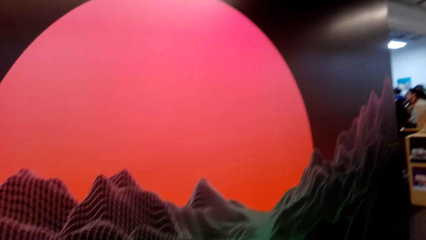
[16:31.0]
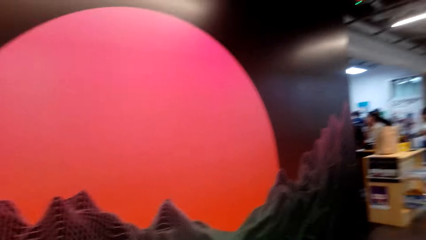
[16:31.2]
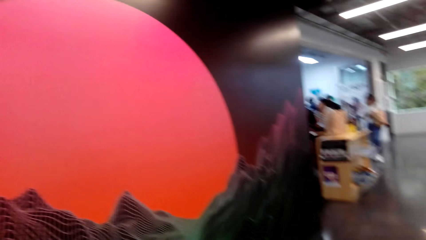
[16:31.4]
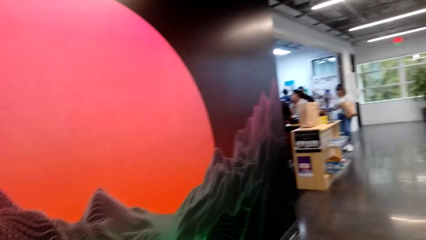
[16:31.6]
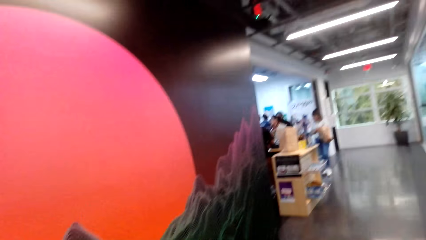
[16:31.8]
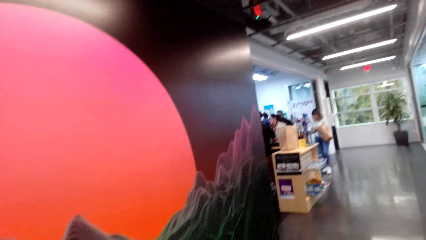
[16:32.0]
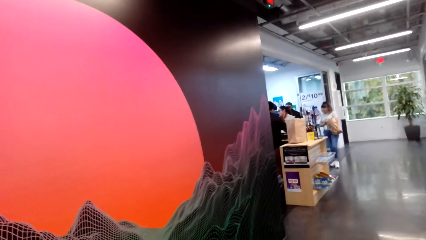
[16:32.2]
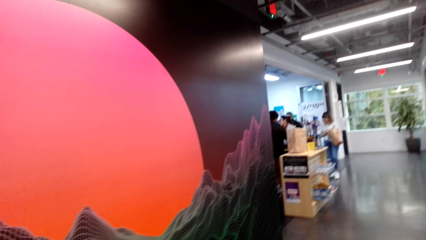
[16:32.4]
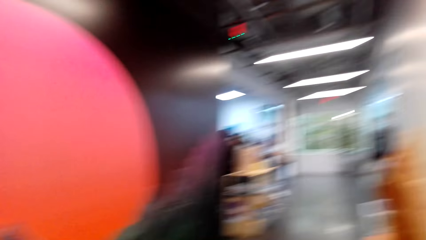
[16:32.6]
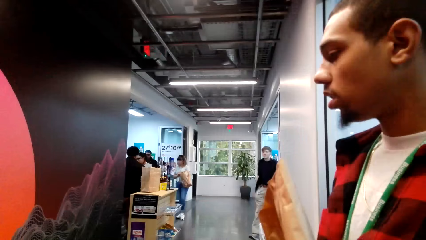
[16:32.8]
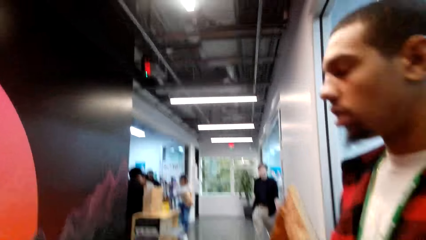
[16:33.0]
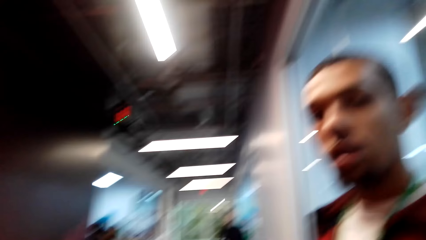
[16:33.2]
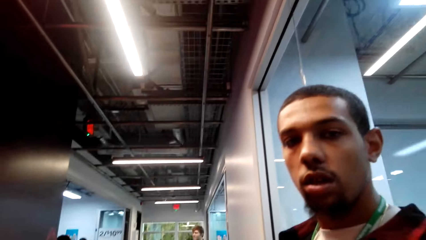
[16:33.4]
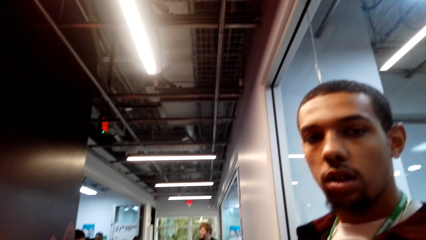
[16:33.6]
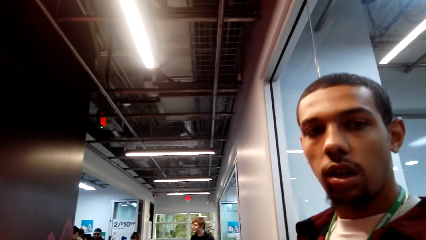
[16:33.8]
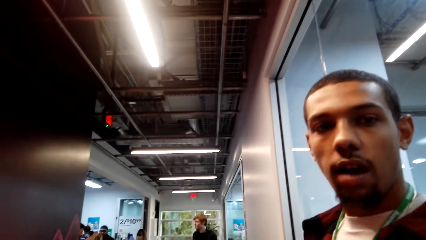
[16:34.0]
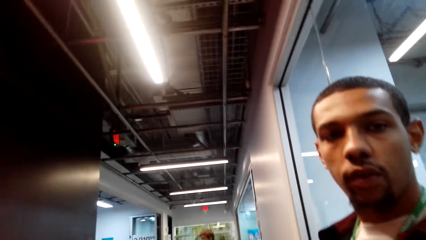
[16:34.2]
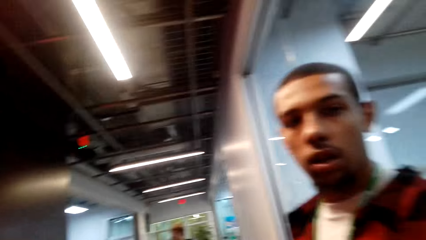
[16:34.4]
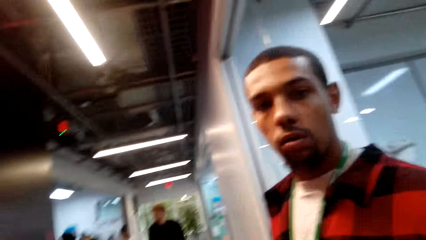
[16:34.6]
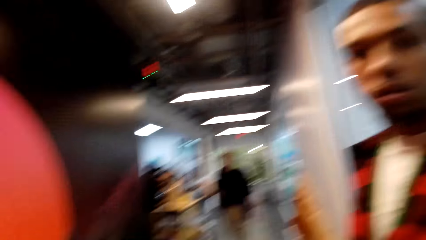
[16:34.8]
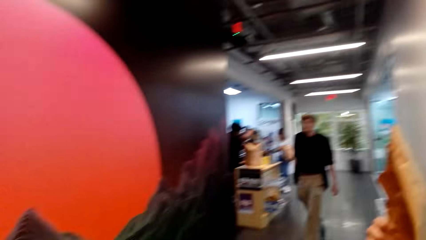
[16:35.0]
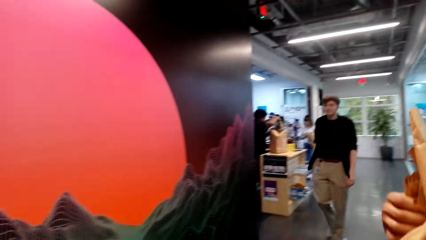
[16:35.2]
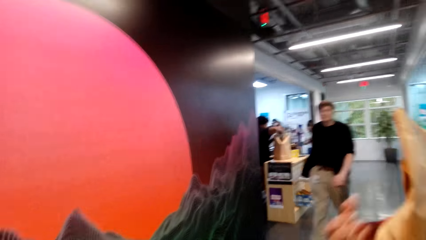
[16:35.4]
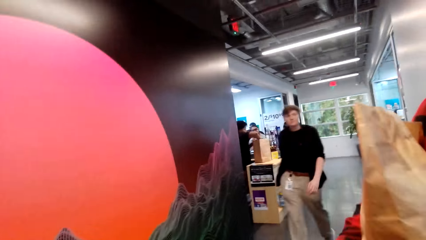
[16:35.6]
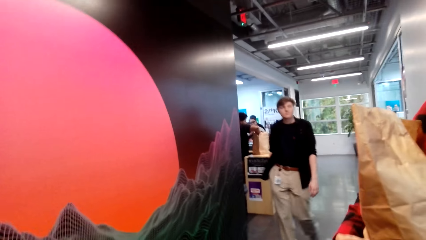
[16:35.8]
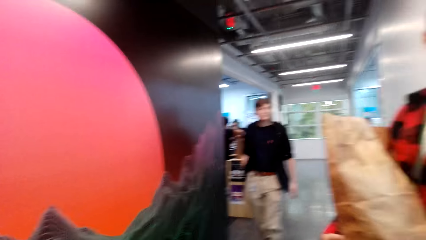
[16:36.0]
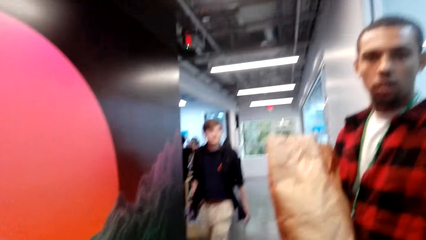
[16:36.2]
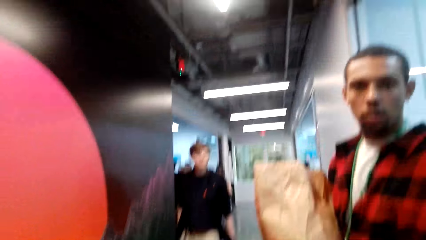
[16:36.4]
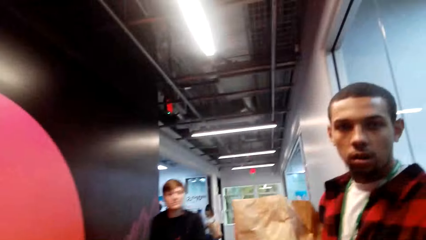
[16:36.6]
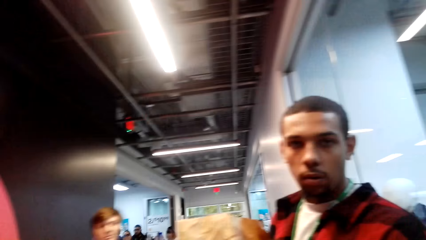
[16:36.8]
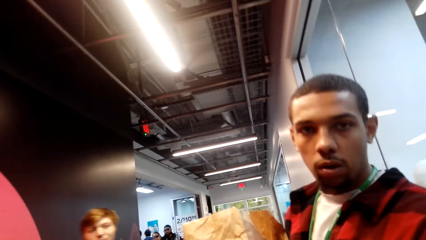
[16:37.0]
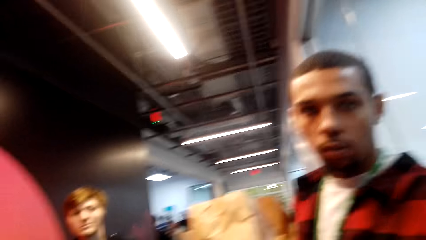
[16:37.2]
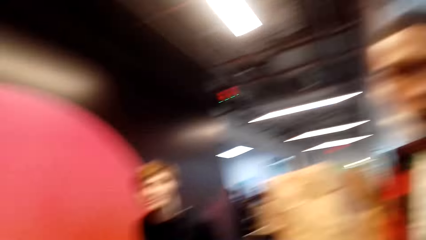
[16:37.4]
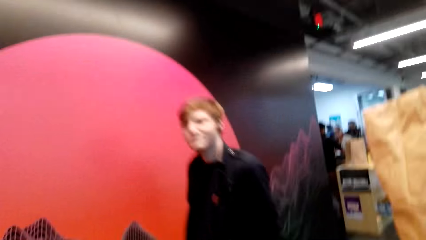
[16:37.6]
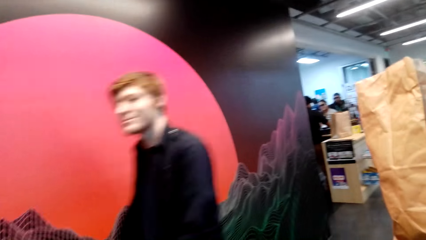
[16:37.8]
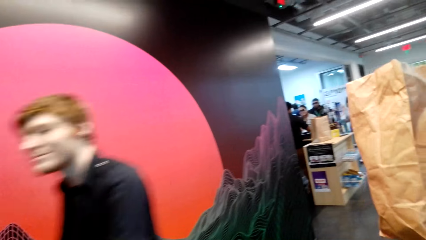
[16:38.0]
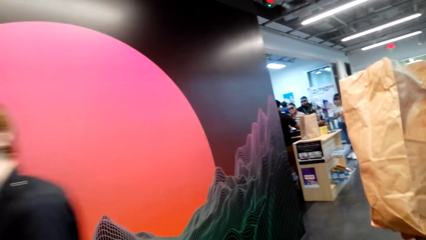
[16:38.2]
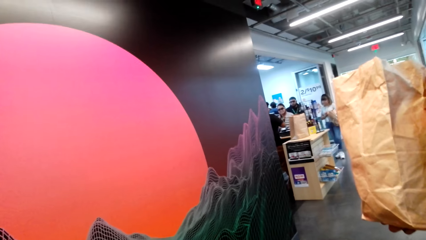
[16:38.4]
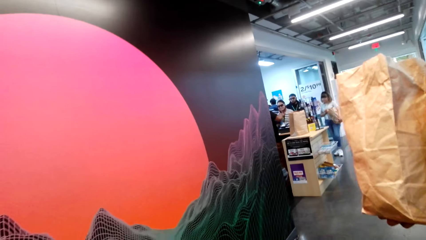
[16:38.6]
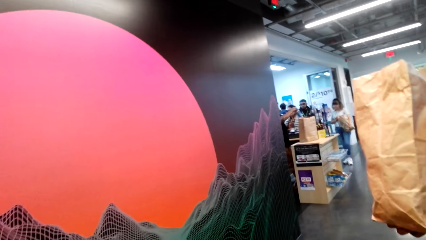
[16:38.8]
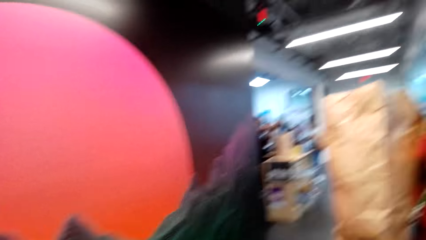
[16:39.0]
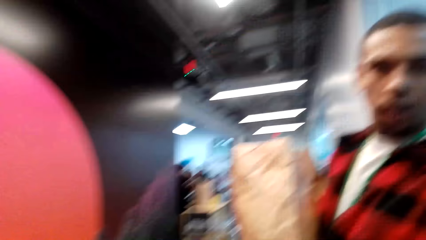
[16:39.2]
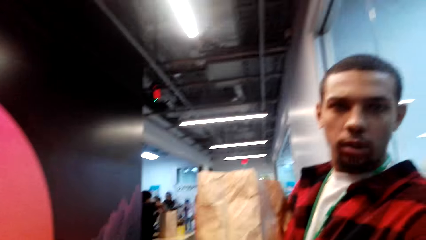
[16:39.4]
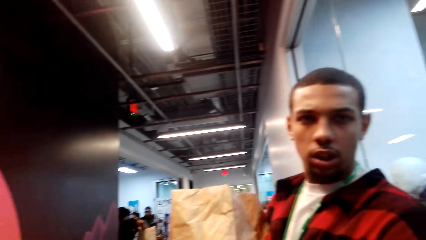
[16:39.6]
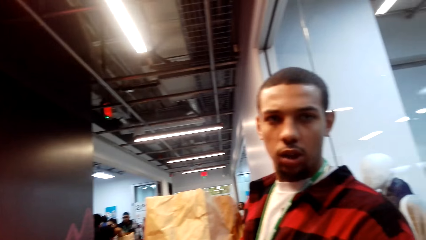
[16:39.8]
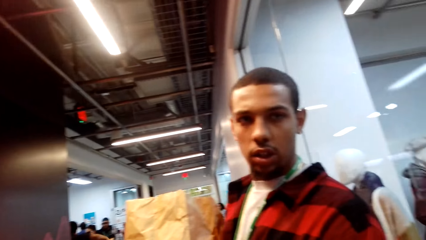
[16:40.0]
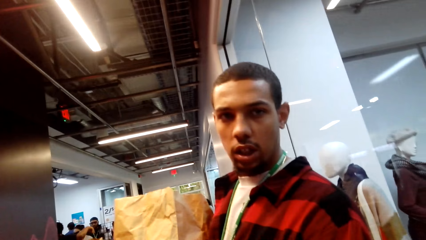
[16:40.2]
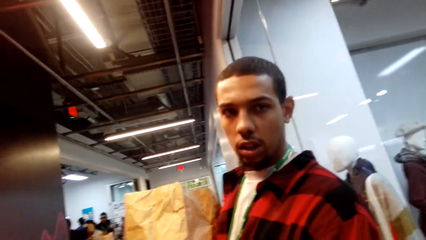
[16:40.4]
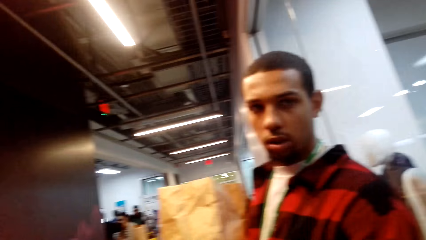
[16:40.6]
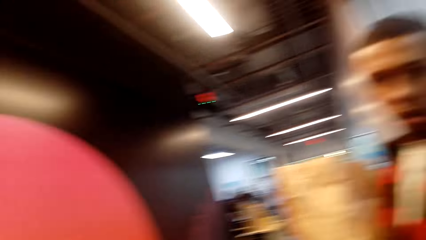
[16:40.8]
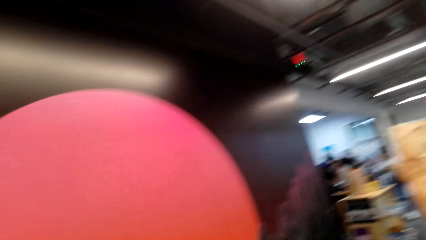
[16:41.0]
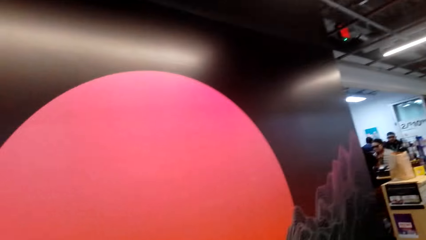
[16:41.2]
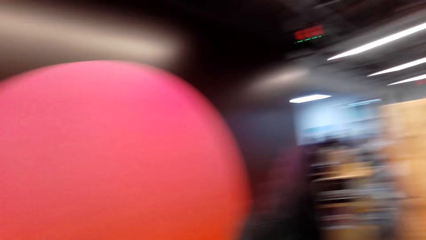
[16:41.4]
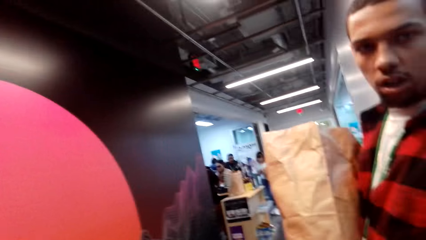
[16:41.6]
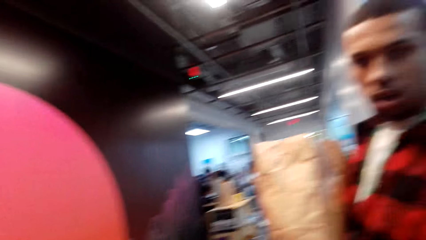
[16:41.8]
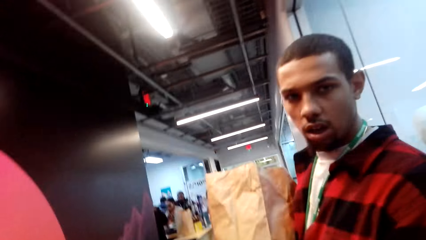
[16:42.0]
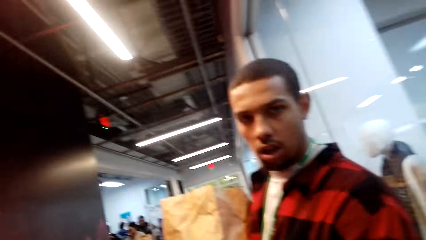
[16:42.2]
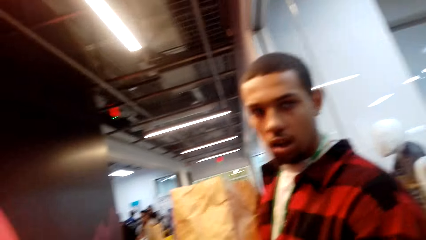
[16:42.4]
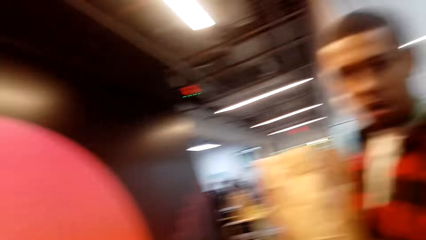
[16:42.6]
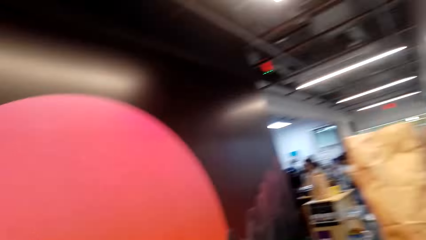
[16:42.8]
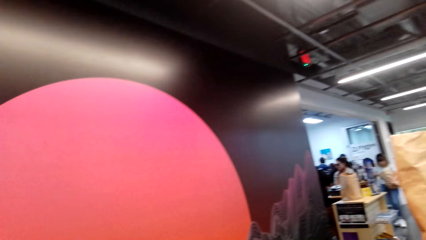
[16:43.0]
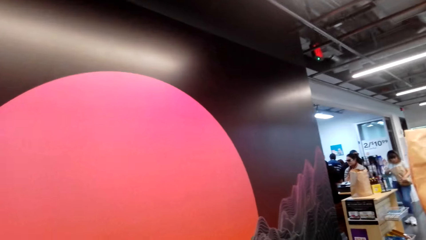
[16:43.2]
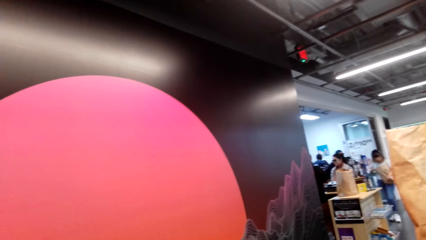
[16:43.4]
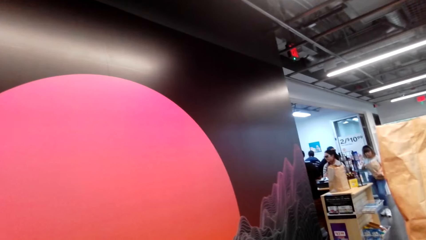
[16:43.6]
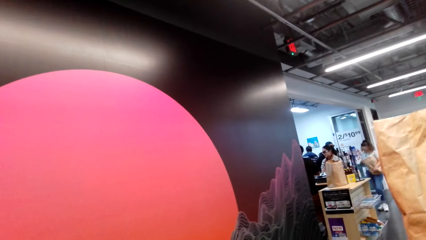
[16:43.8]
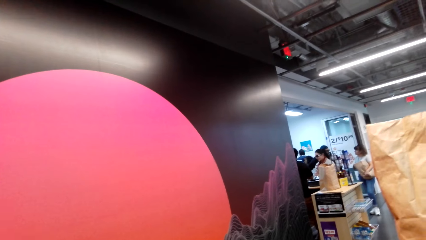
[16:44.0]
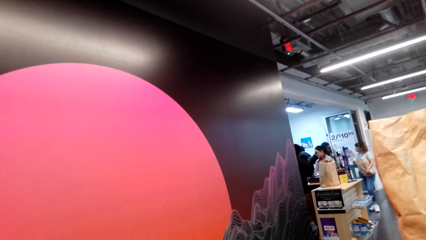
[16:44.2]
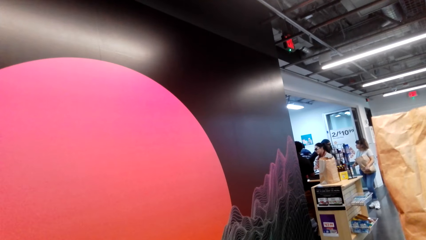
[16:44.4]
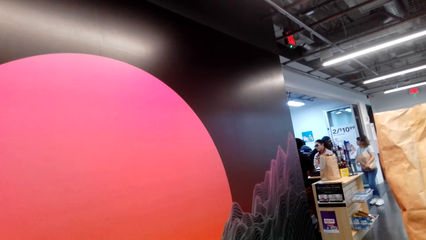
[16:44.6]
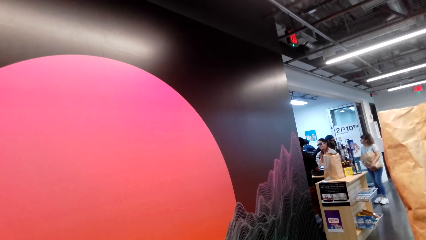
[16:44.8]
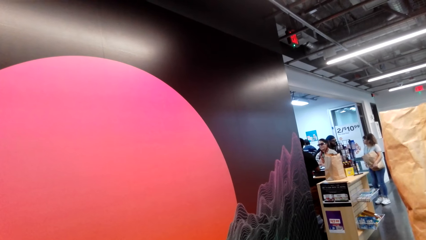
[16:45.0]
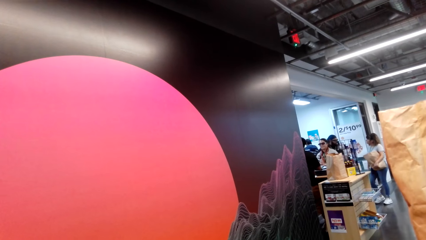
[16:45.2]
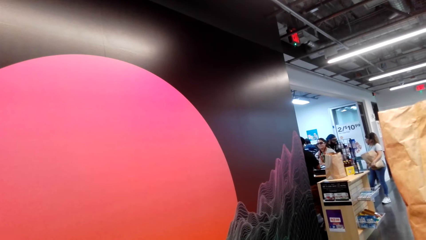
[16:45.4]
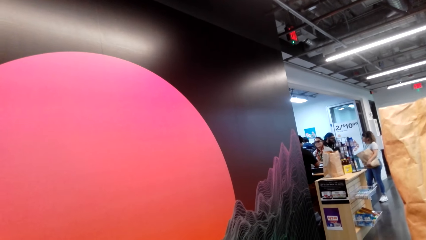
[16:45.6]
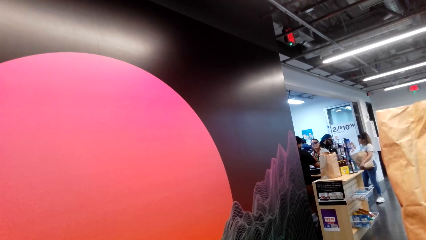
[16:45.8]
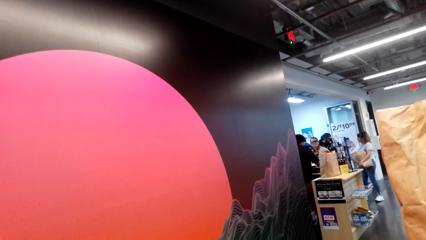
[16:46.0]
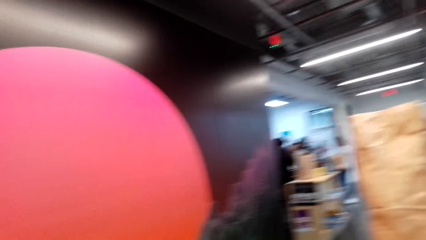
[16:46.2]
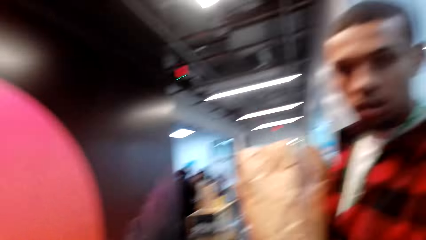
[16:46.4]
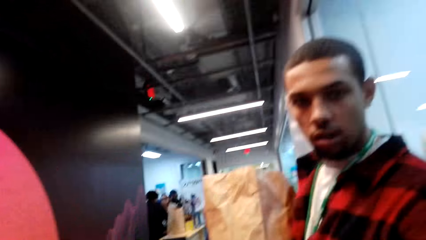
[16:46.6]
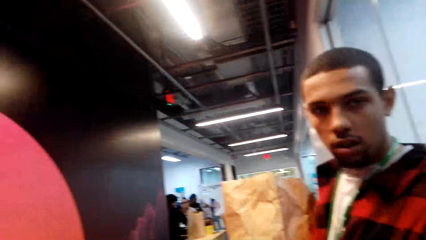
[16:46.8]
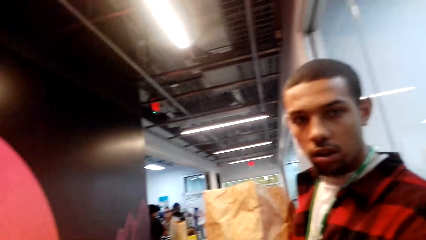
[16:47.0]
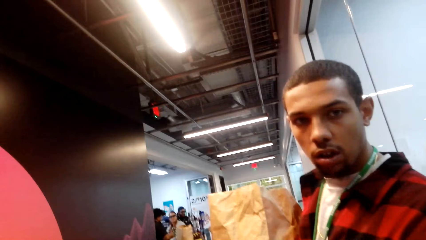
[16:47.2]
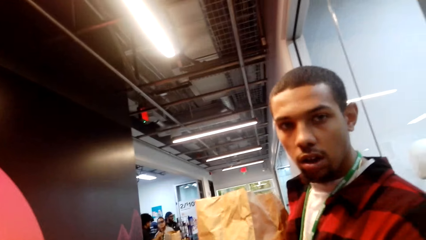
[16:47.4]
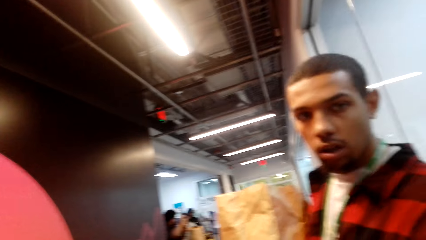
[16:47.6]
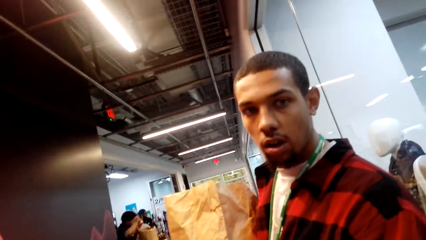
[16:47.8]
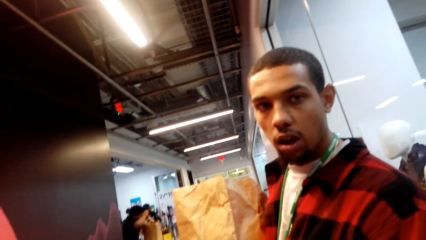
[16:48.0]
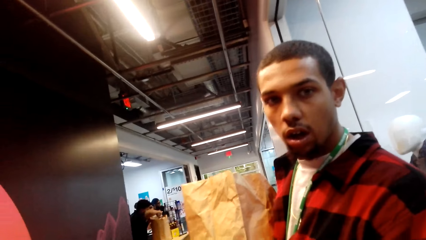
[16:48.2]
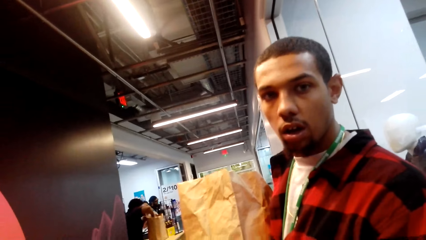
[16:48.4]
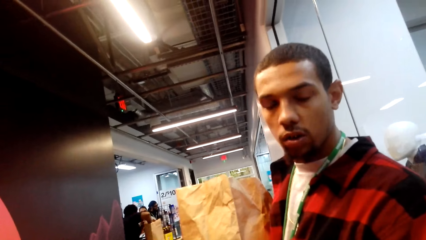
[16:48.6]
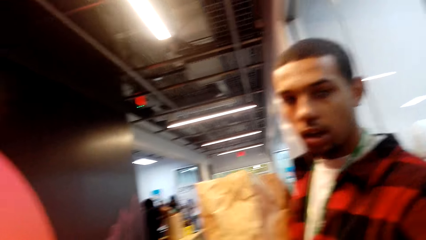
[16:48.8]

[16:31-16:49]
The camera wearer and a person stare at the artificial mountain and the sun on the wall. They look around the mall. They stare at another person. They look around the mall. They stare at a third person. The third person walks around the mall. The camera wearer stares at the second person. They look around the mall. They stare at the second person. They look around the mall. They stare at other people in the mall. They look around the mall. They stare at the second person.
